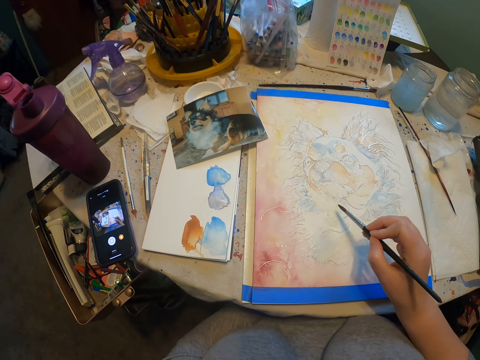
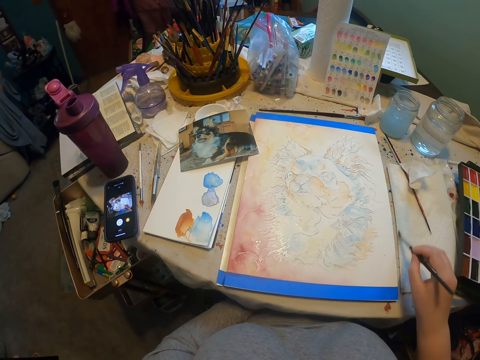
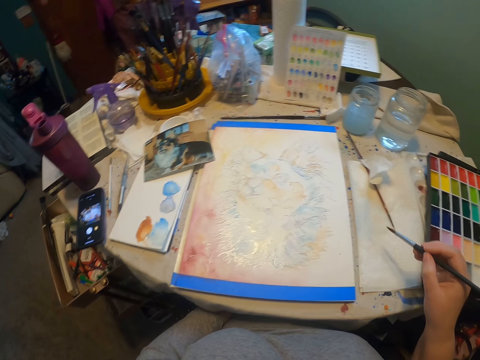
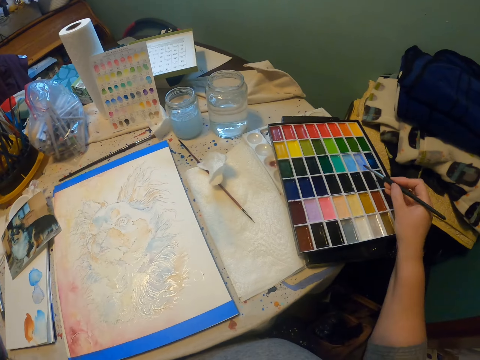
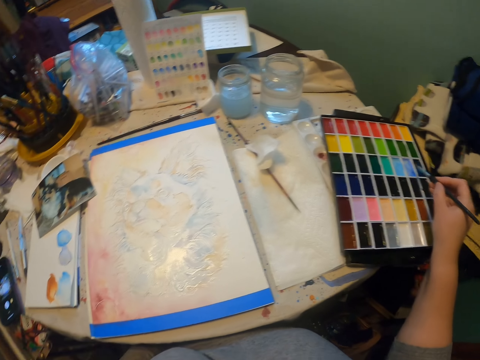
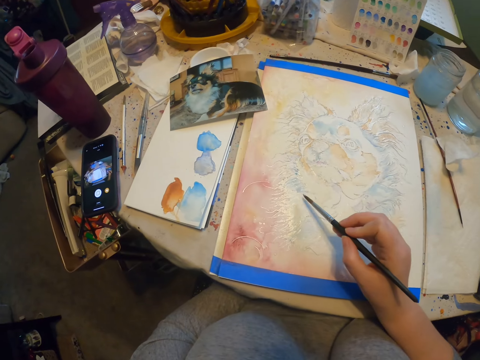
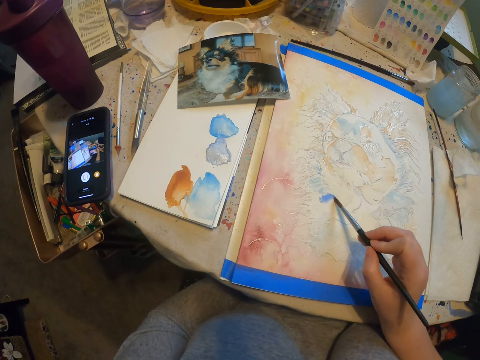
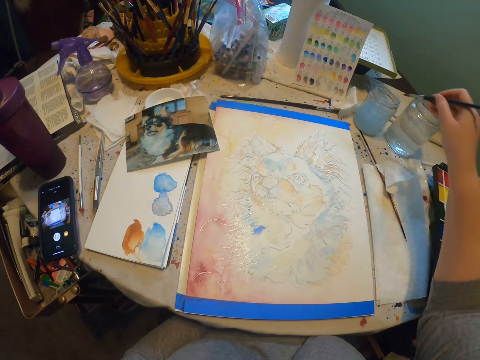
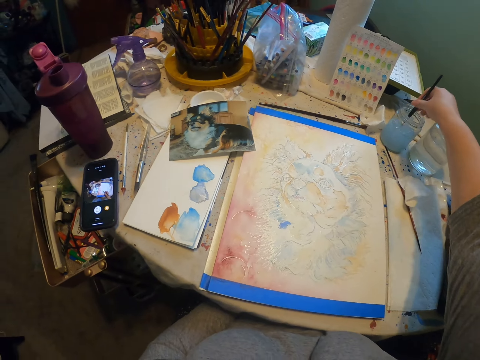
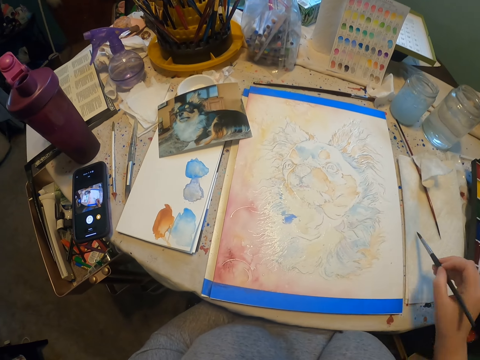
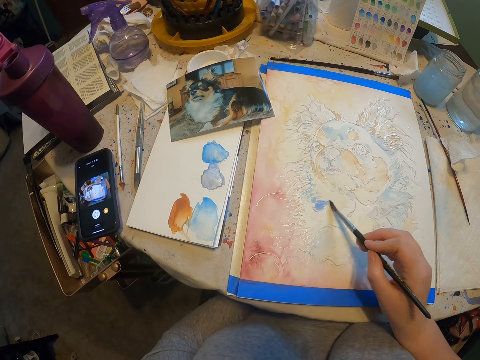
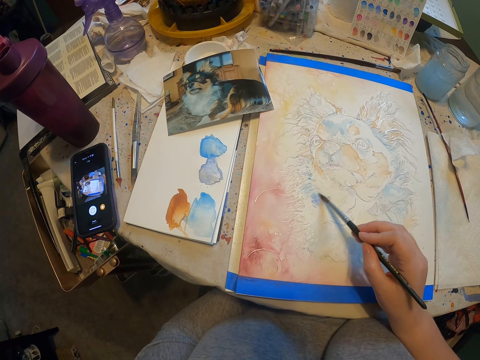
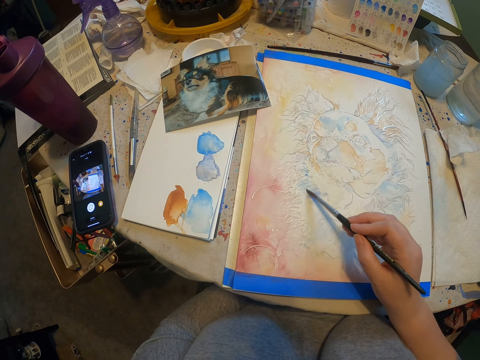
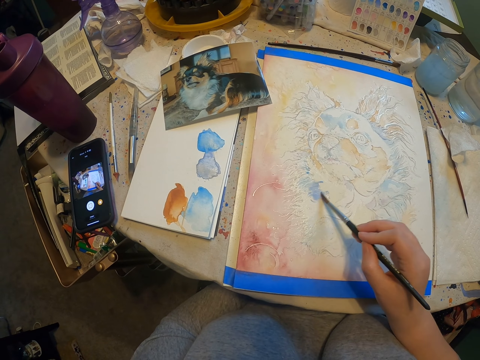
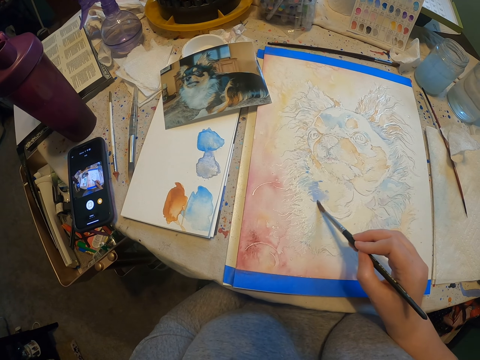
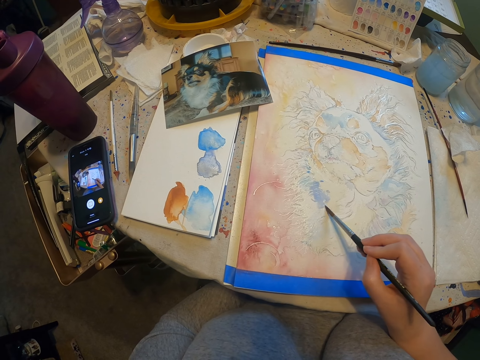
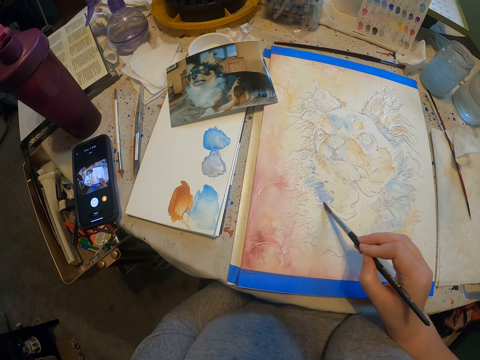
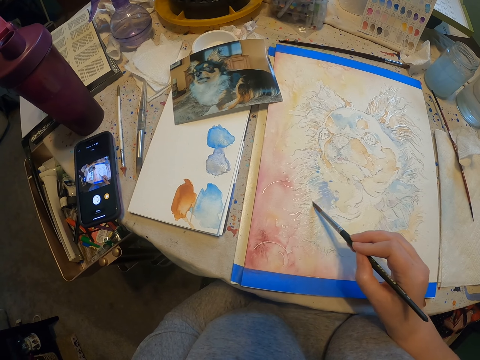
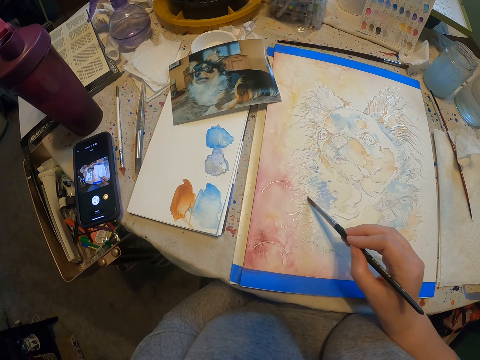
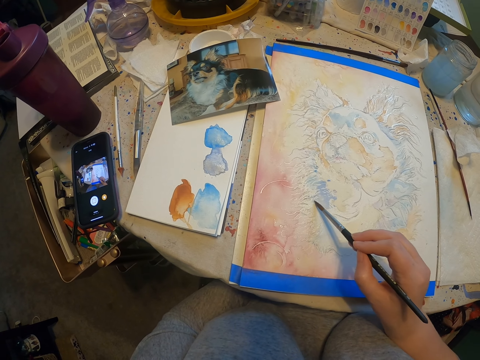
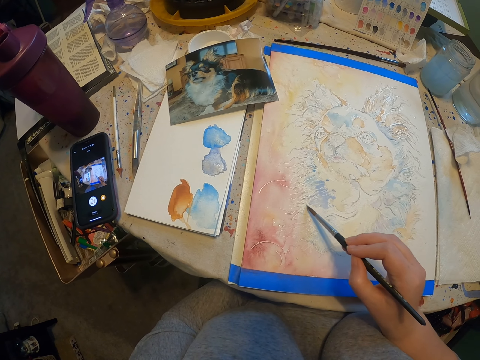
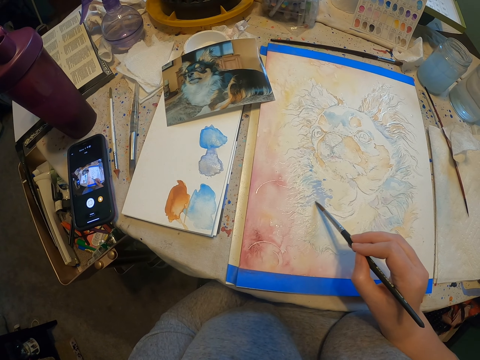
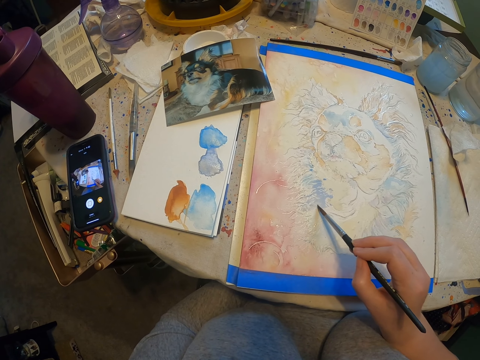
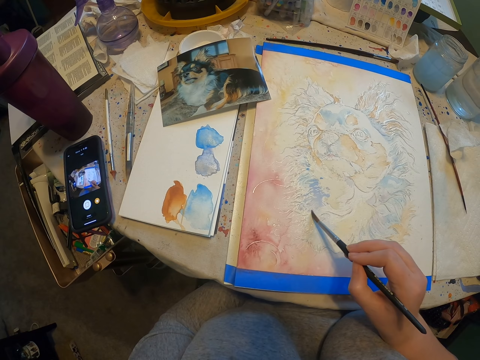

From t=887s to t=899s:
The camera wearer rubs the painting brush on the paint. They paint the picture using the painting brush. They dip the painting brush in the liquid. They paint the picture using the painting brush.

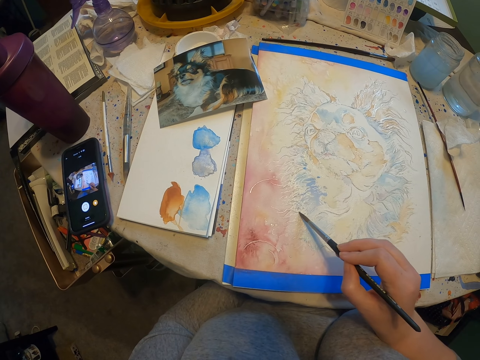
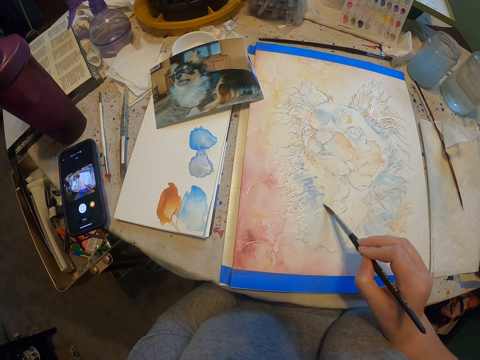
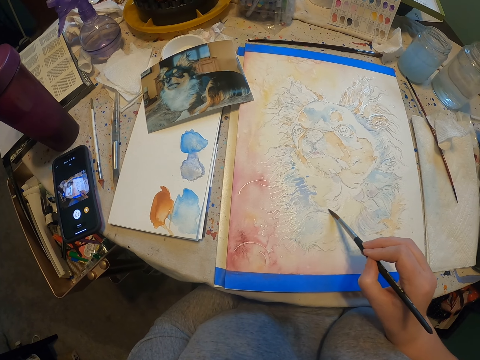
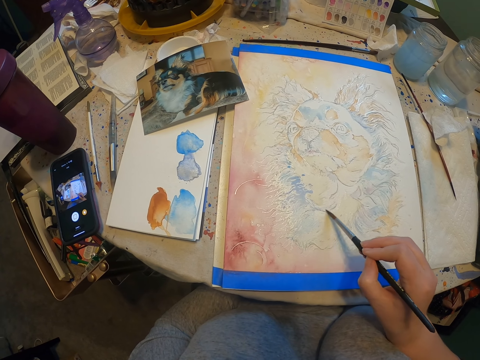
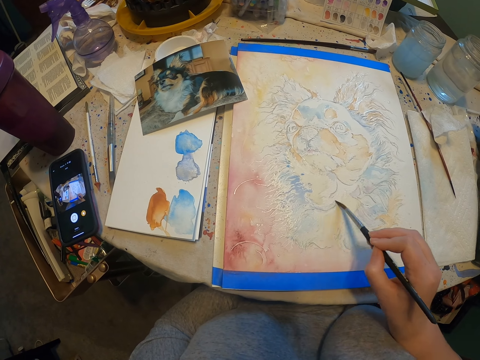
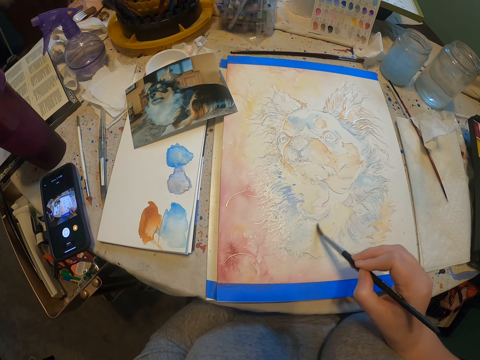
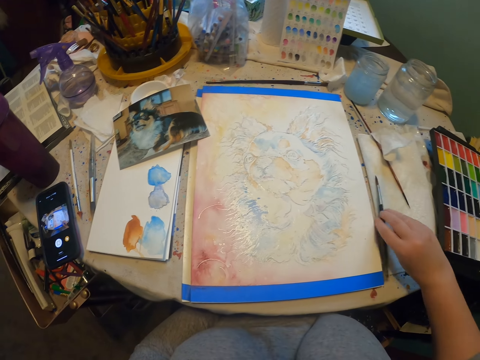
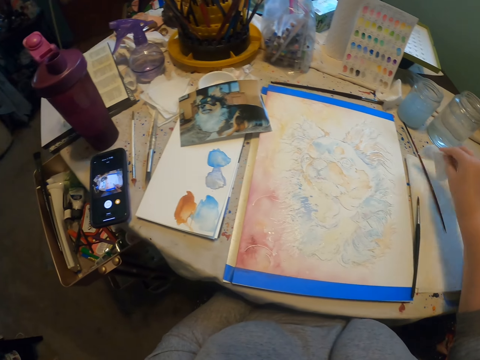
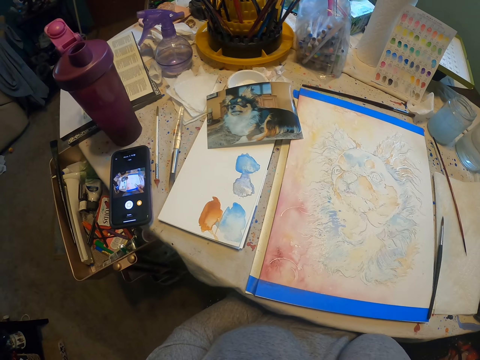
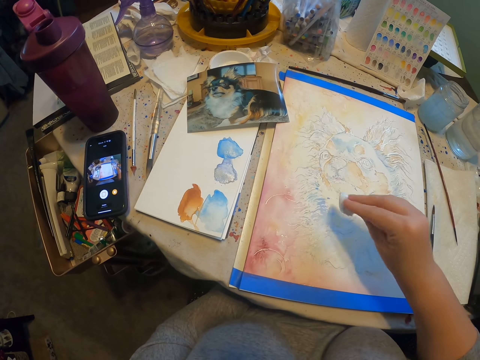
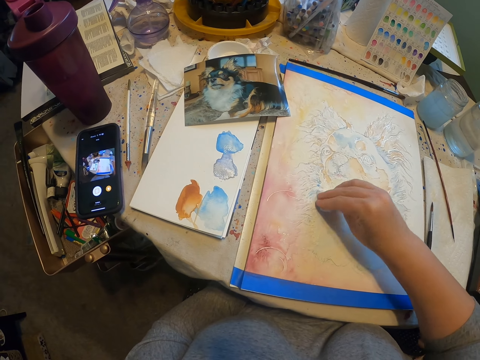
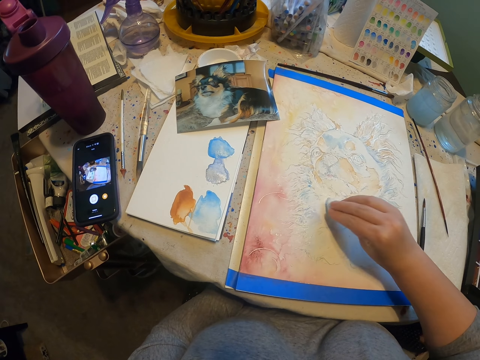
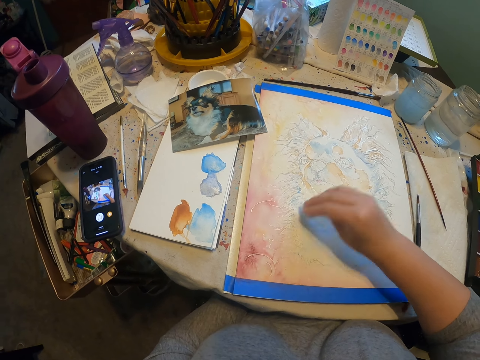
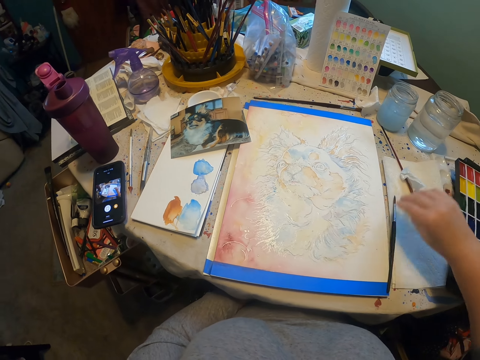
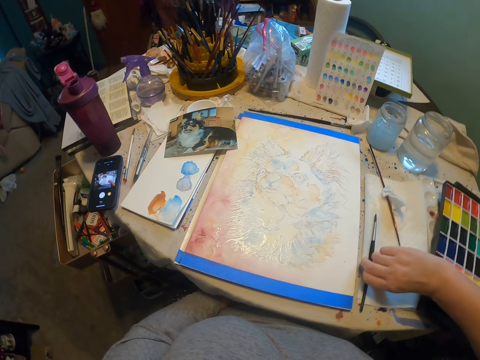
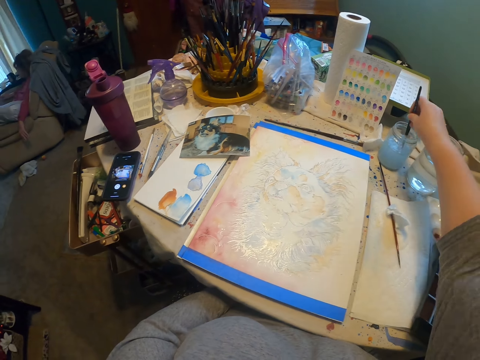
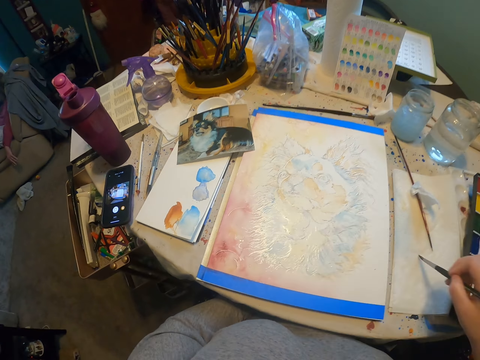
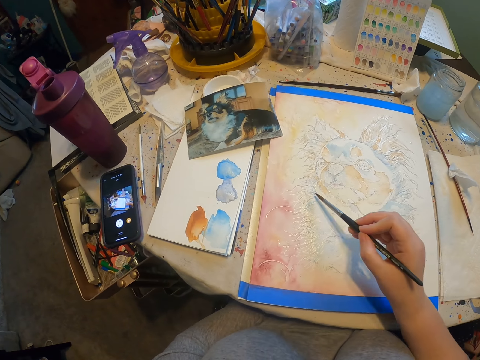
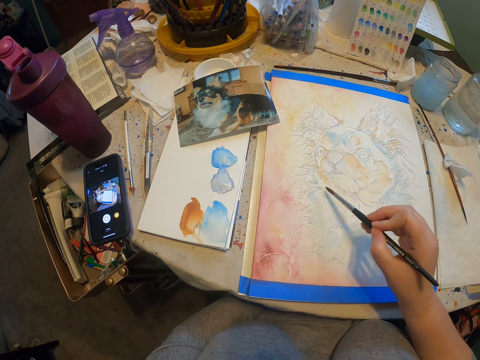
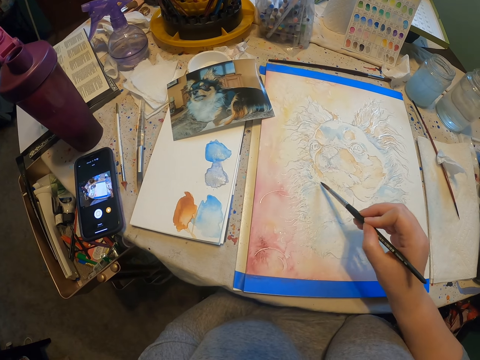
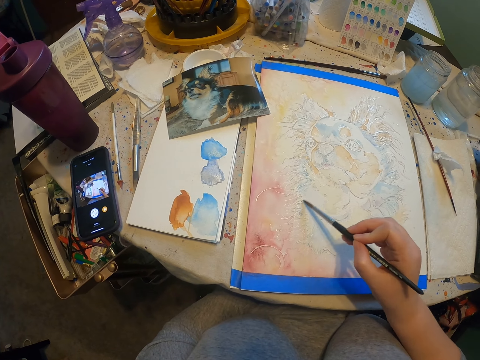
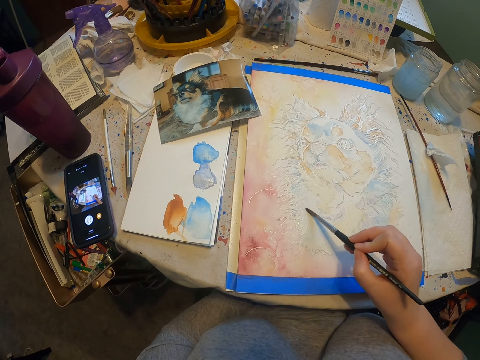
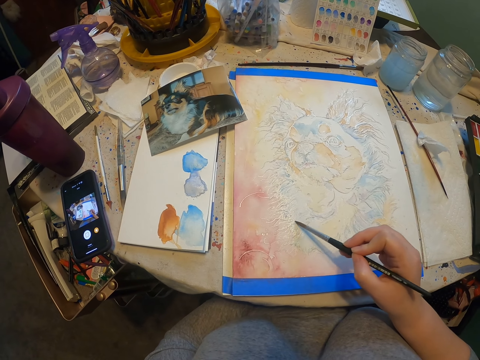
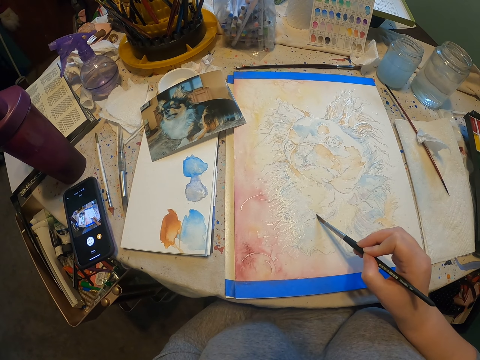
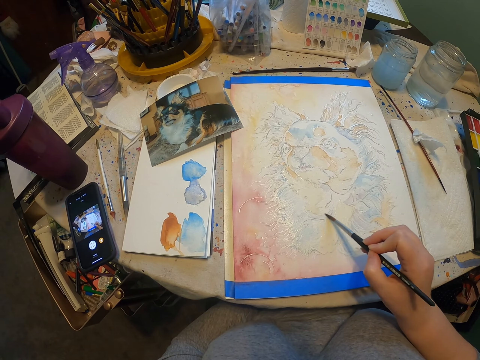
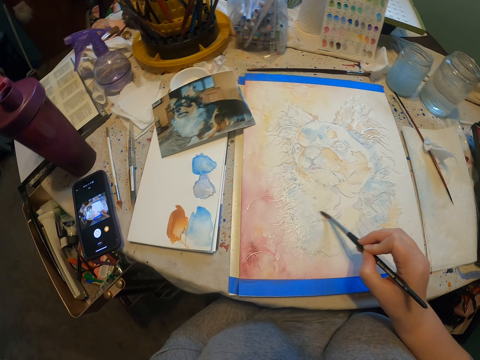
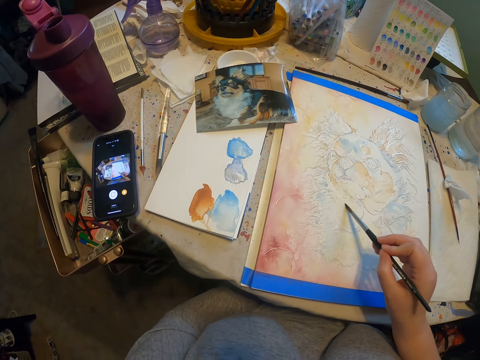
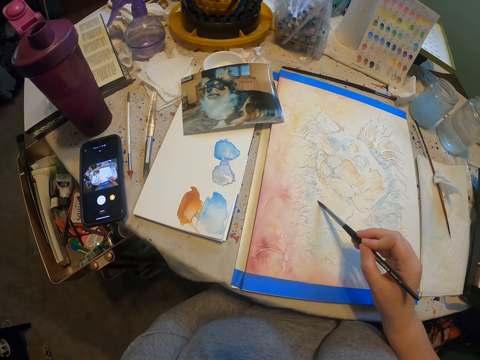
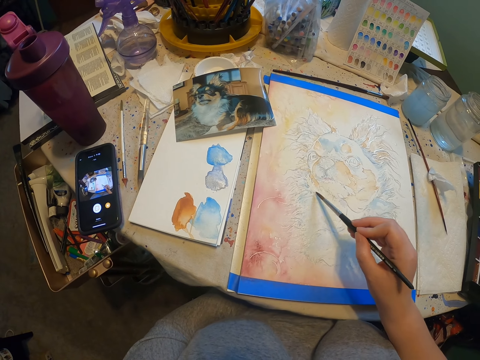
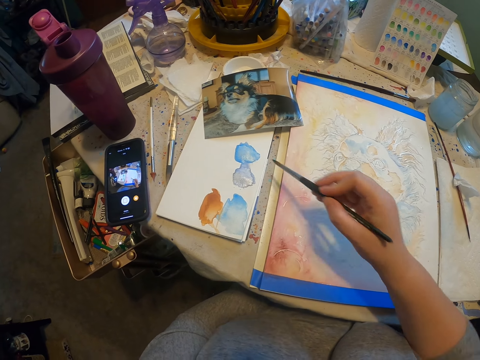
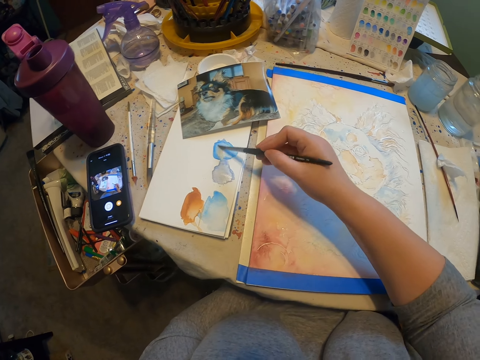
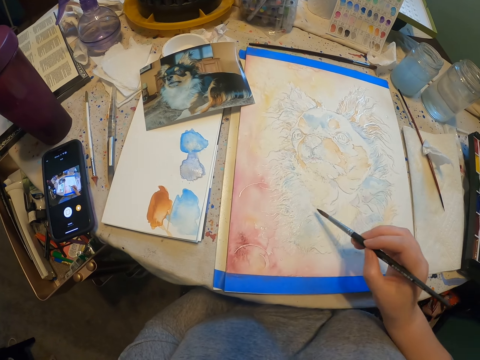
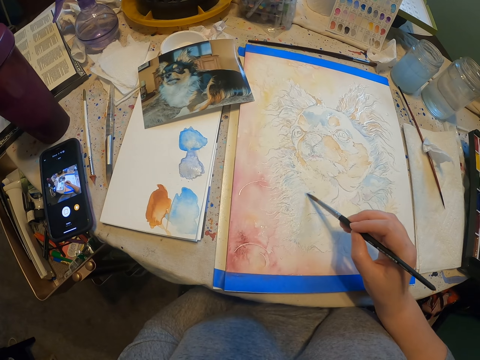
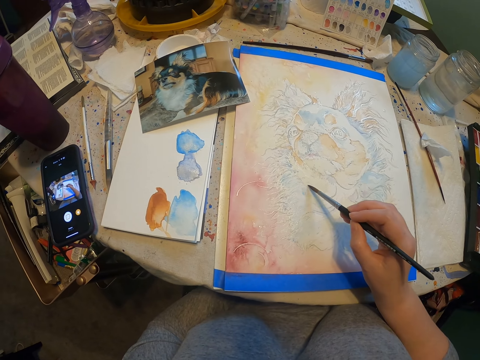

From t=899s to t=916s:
The camera wearer drops a paint brush. They pick up a cotton, erase a drawing, drop the cotton, and pick up the paint brush. They dip the painting brush in the liquid. They paint the picture using the painting brush. They rub the painting brush on the paint. They paint the picture using the painting brush.
